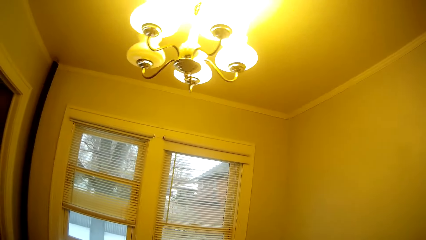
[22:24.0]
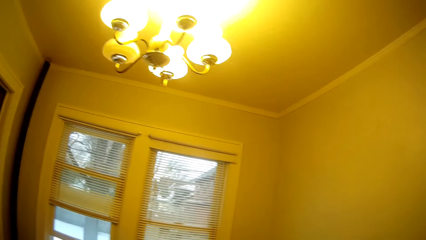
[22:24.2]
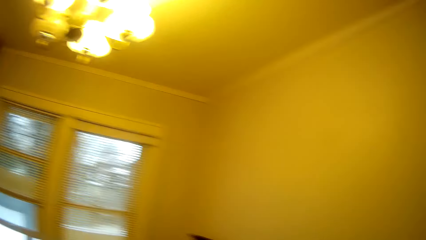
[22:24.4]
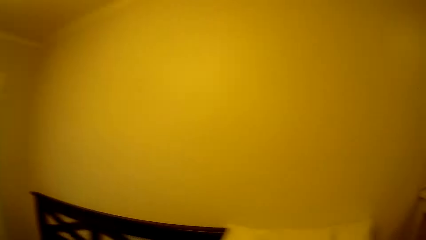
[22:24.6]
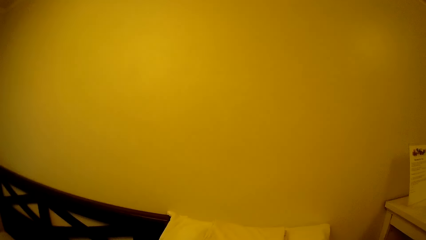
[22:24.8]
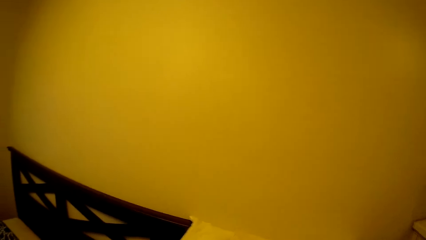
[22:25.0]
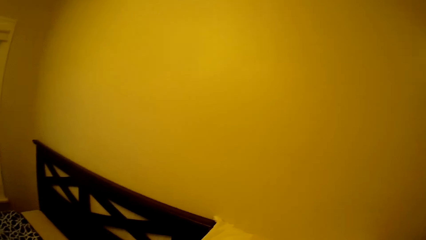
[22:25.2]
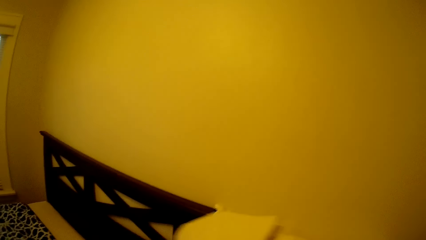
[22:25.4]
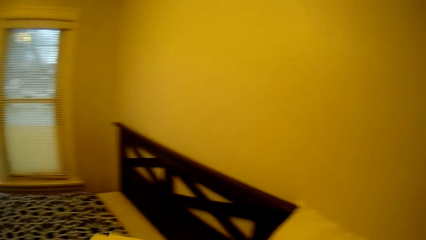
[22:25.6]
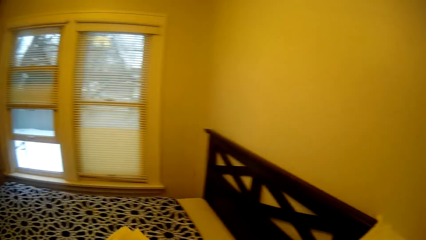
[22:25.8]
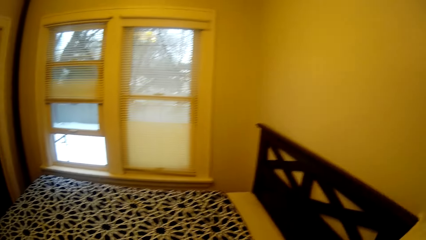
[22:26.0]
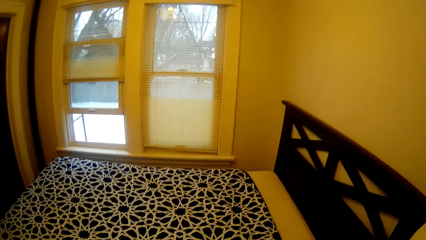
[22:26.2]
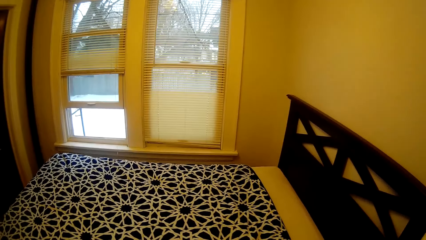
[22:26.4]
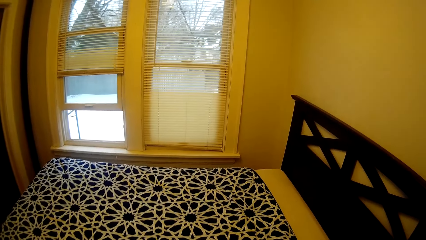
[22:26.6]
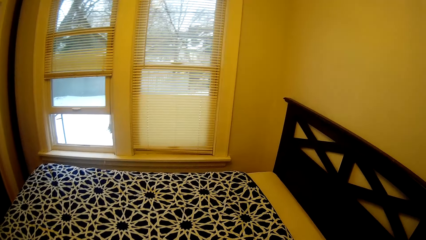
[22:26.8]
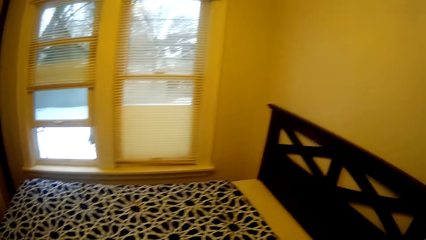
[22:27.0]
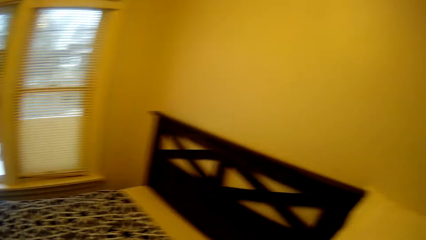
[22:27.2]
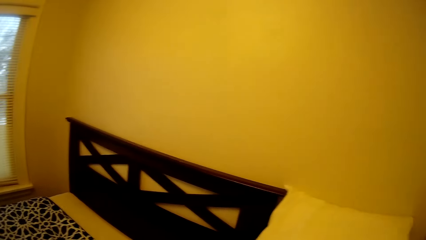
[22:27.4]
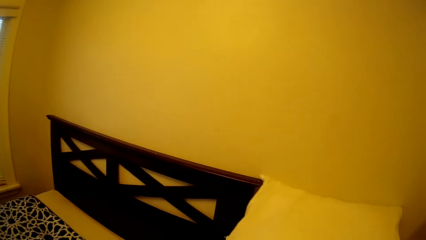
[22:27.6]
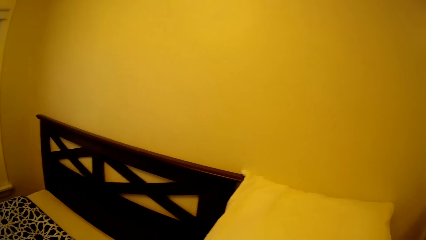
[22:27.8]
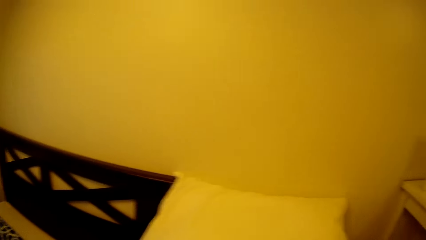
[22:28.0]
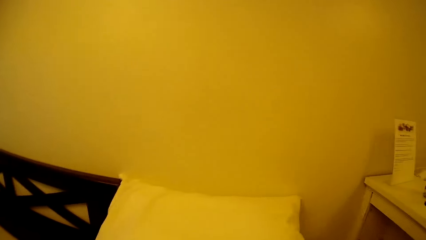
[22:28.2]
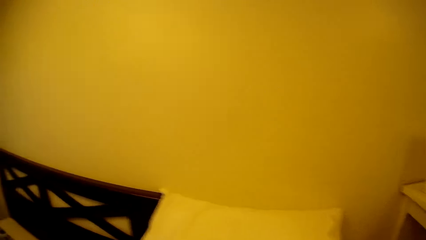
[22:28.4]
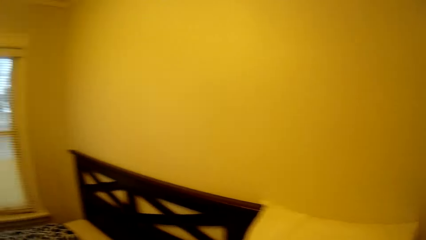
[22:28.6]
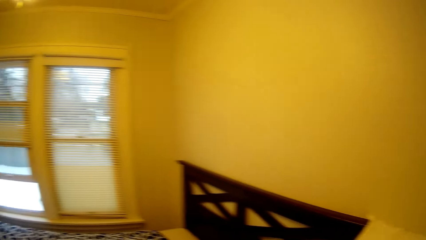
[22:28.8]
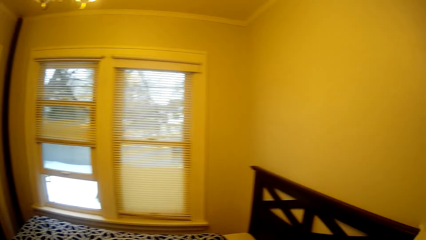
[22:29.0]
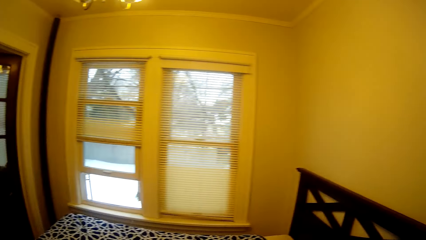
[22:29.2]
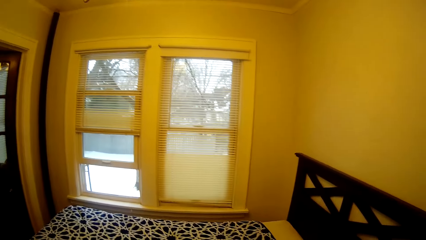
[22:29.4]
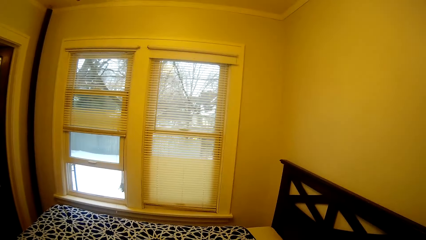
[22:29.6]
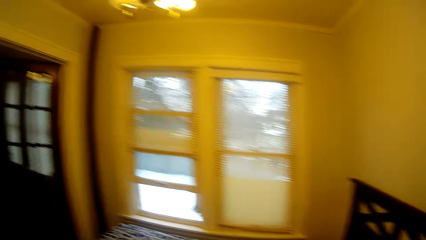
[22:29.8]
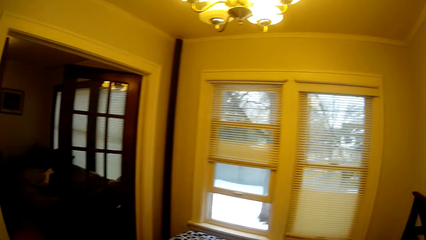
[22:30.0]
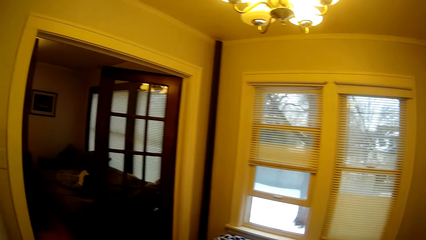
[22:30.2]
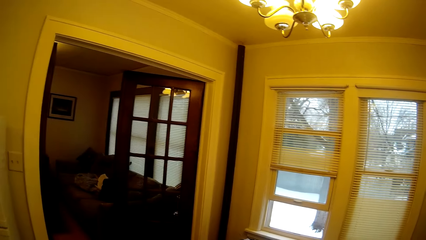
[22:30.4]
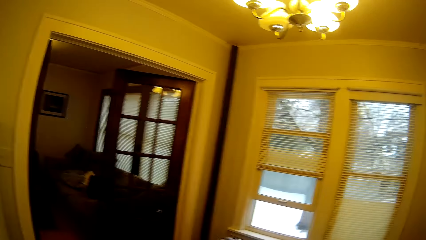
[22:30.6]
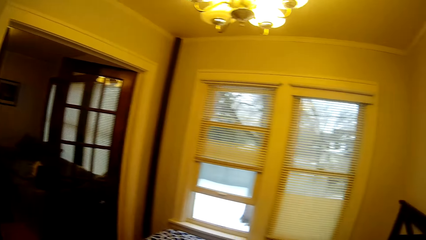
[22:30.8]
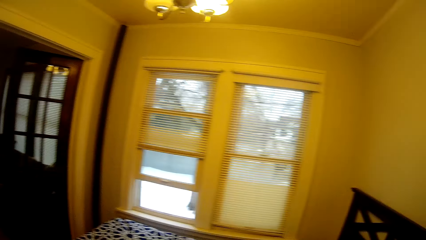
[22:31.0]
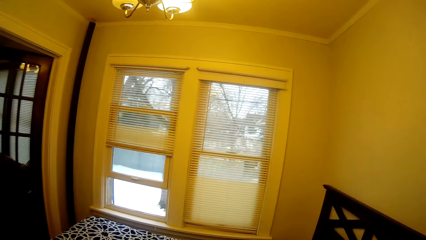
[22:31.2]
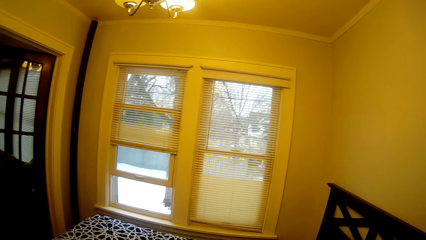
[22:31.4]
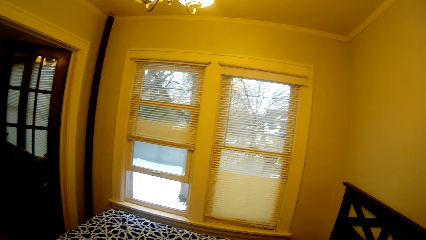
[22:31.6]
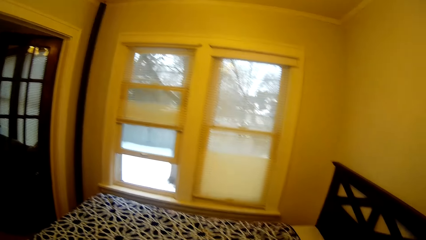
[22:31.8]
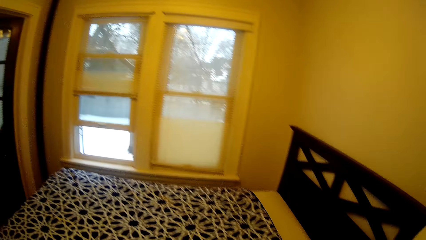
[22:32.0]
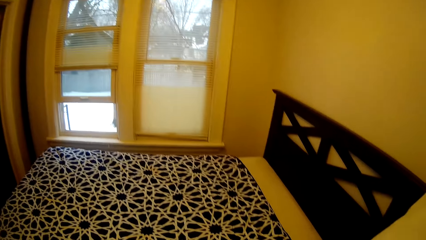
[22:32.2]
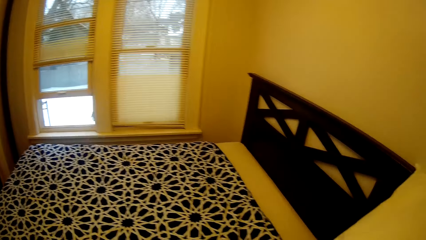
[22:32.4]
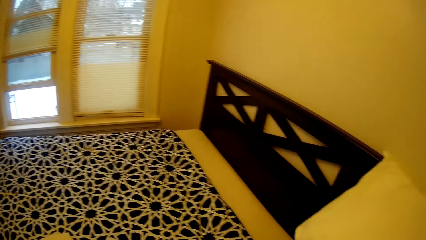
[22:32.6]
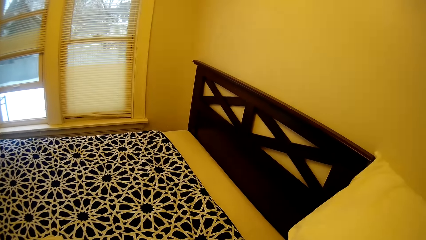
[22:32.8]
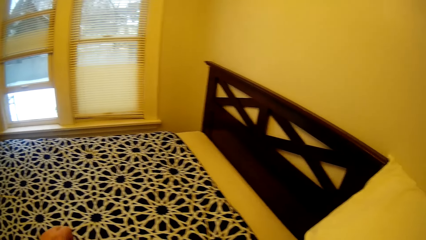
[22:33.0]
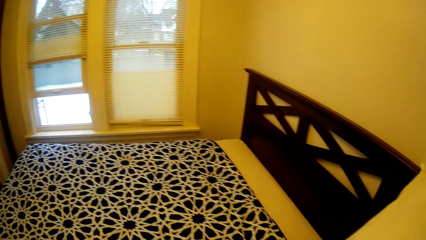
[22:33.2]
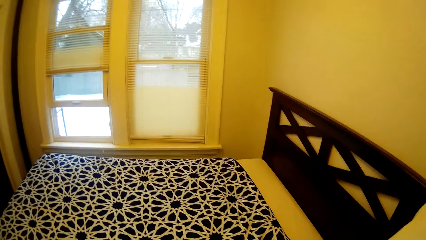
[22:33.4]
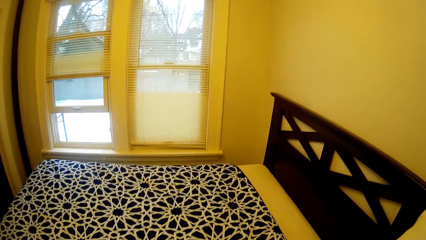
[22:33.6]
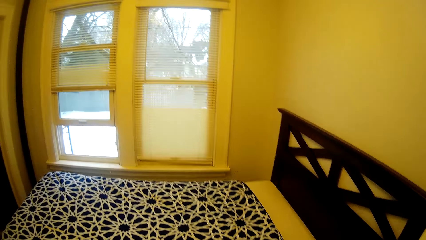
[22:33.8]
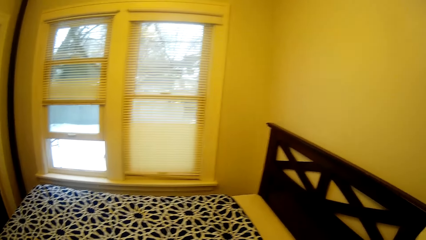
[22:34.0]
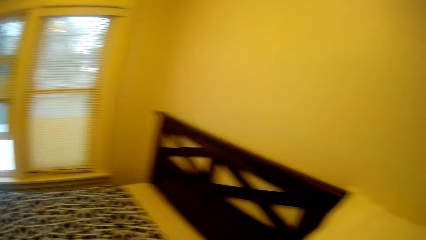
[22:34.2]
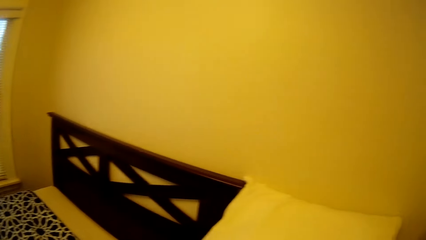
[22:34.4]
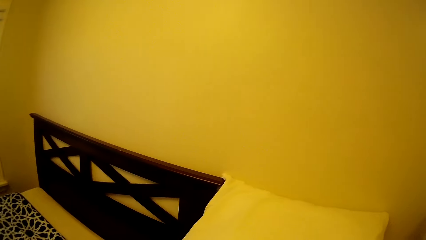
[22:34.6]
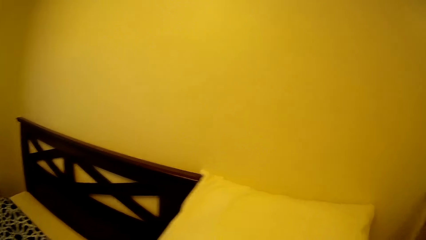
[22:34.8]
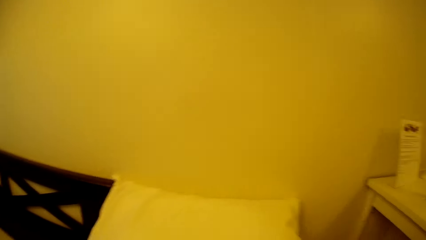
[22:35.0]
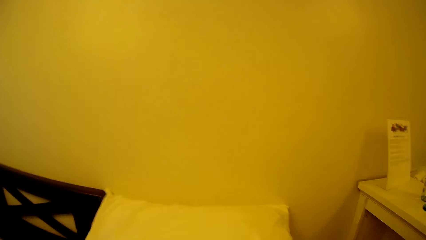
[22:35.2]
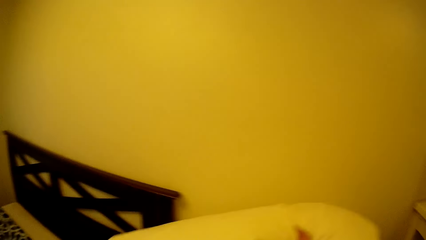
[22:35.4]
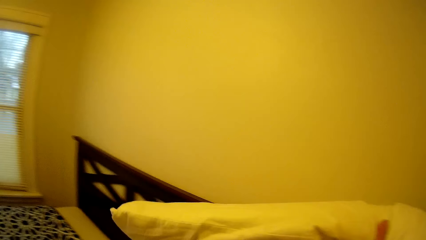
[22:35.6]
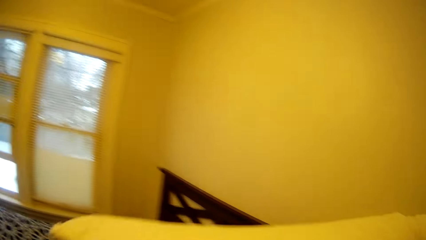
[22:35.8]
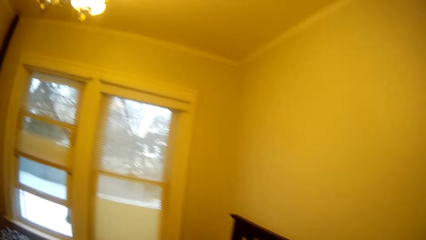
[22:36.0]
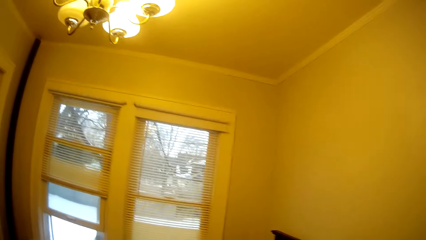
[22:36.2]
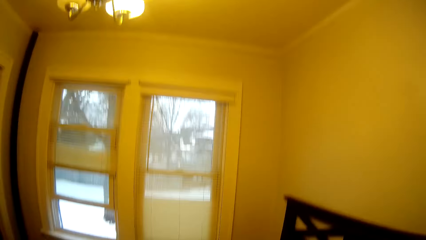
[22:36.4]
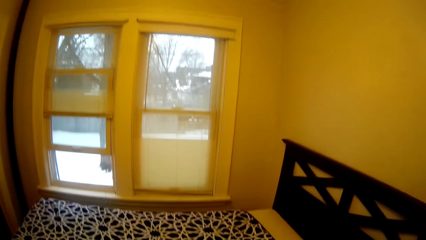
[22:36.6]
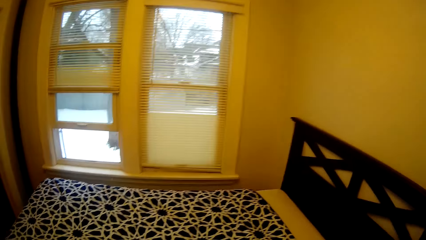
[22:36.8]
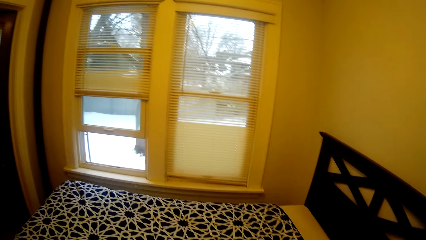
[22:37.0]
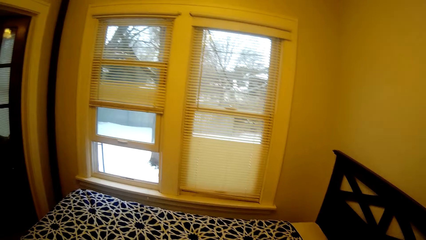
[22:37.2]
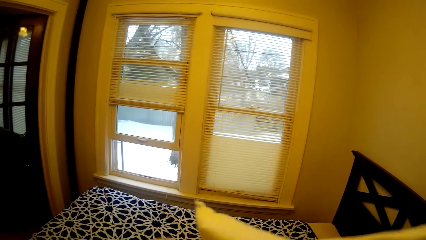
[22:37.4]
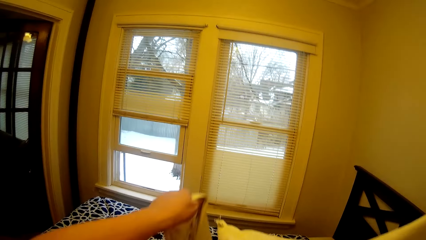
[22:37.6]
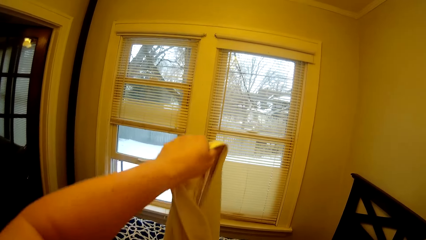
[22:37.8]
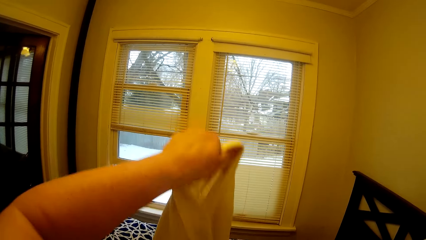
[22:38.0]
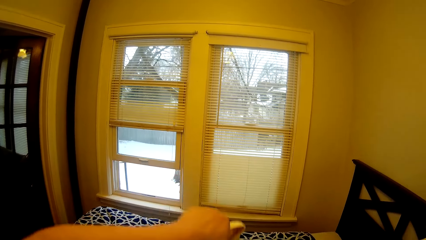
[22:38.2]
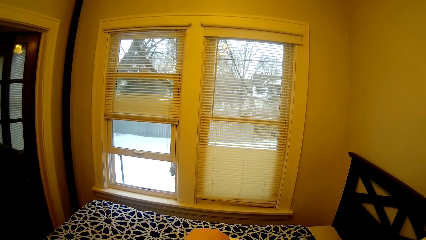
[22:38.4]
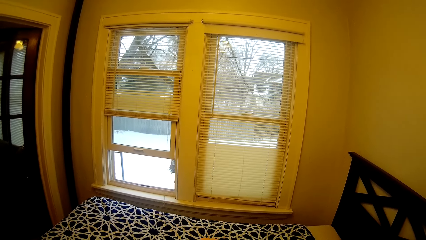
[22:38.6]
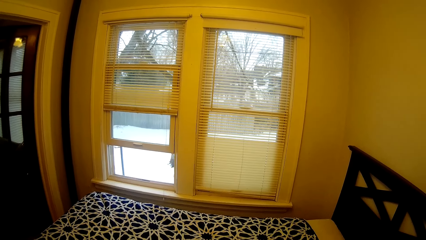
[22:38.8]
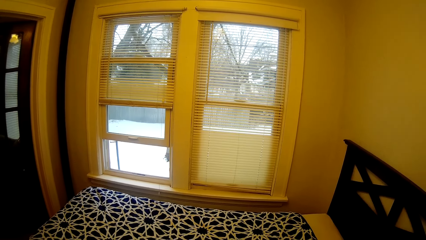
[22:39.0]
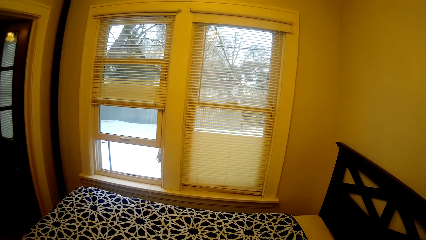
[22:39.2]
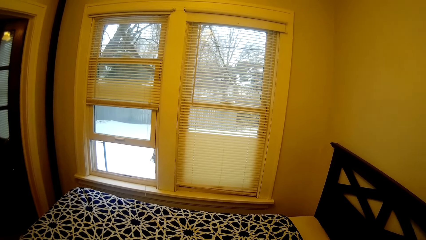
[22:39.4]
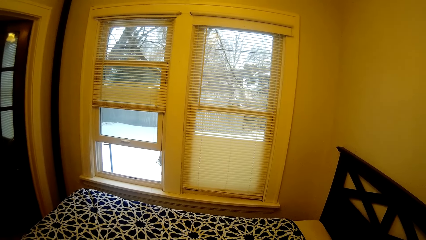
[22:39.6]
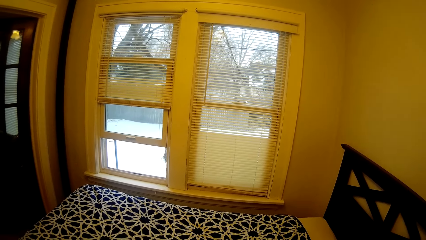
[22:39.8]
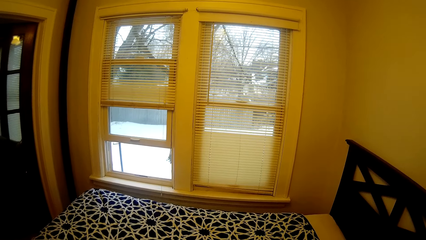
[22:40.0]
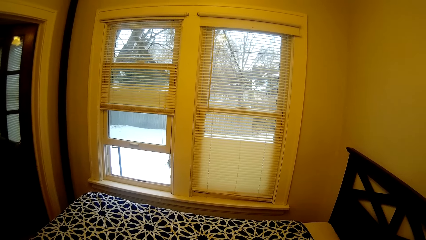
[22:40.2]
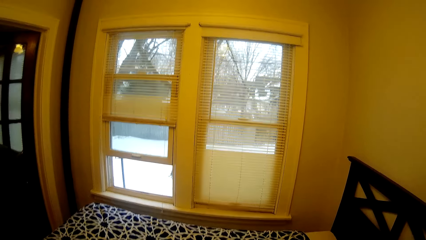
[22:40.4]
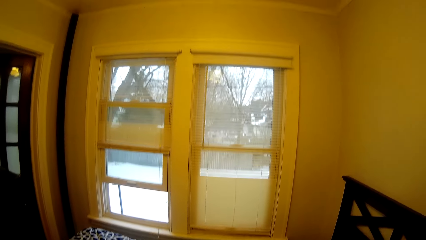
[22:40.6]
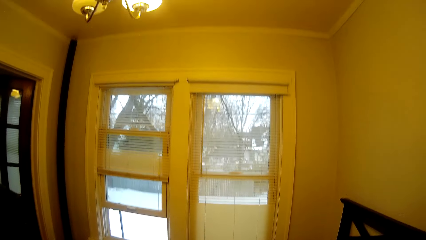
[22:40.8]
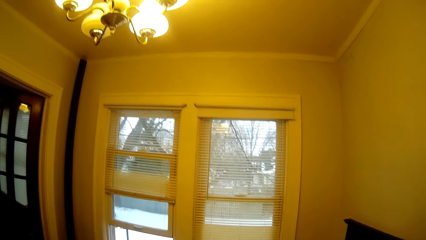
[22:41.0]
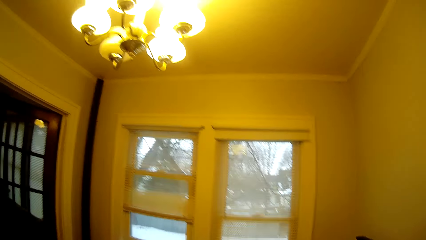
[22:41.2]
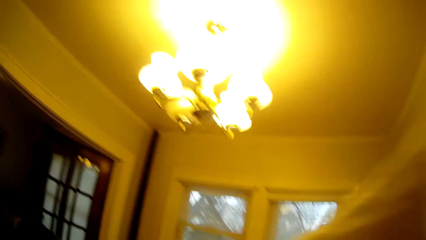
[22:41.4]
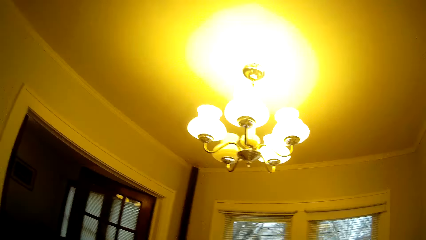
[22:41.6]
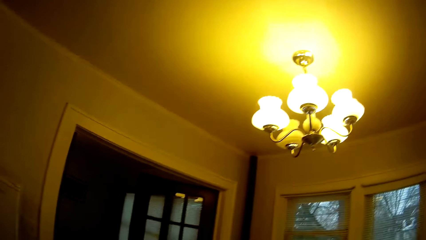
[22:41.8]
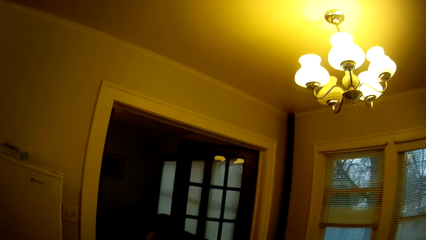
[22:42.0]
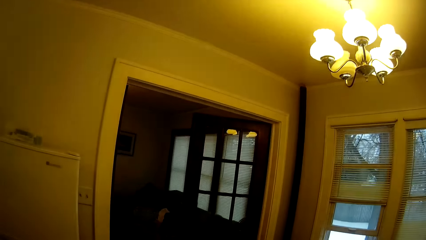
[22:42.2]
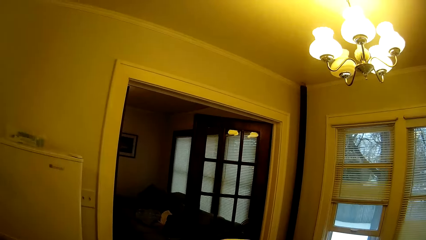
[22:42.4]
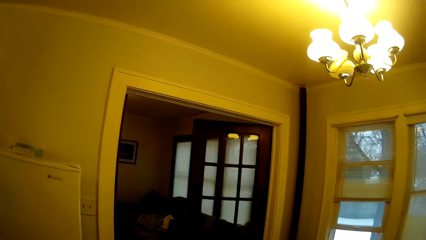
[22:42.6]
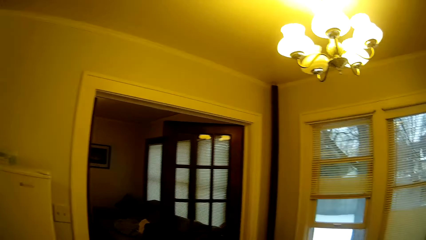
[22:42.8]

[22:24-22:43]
The camera wearer puts pillow cases on the bed. They pick up the pillow. They lift a hand. They pick up a pillow case. They remove the pillow case. They put the pillow in the pillow case.
